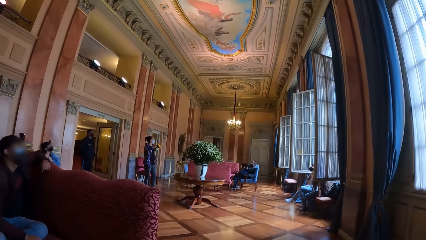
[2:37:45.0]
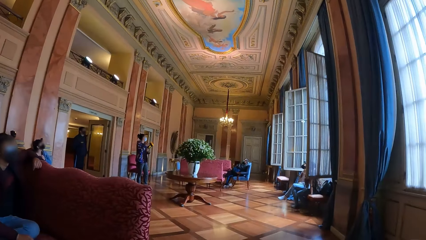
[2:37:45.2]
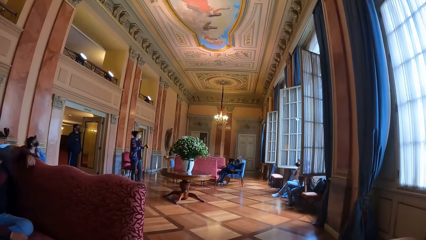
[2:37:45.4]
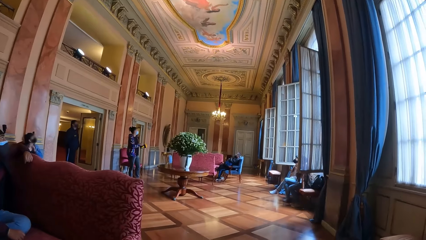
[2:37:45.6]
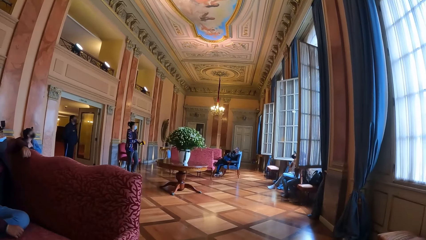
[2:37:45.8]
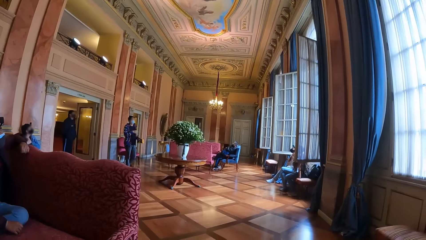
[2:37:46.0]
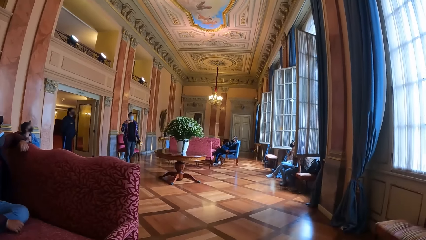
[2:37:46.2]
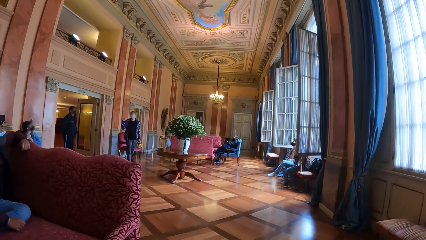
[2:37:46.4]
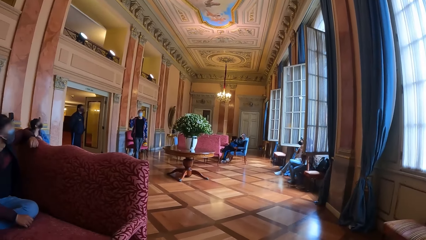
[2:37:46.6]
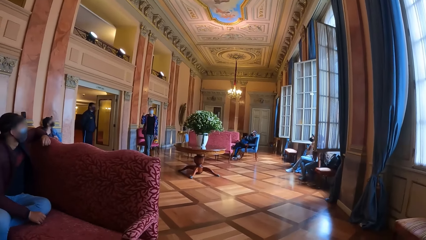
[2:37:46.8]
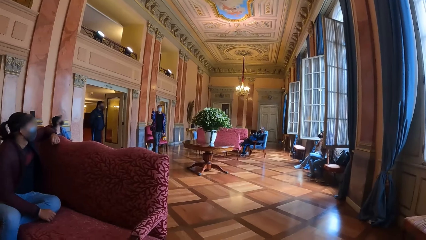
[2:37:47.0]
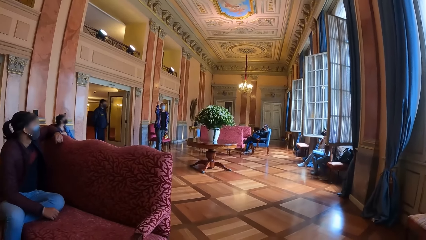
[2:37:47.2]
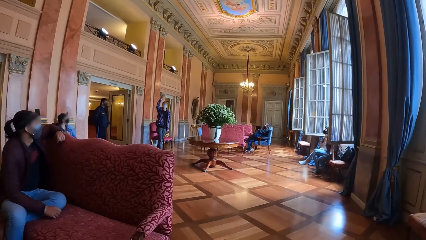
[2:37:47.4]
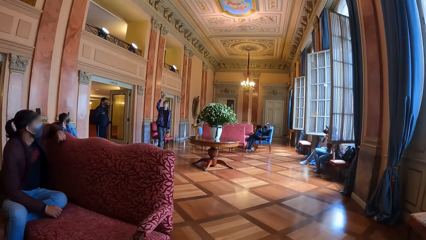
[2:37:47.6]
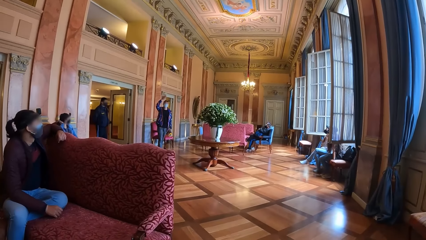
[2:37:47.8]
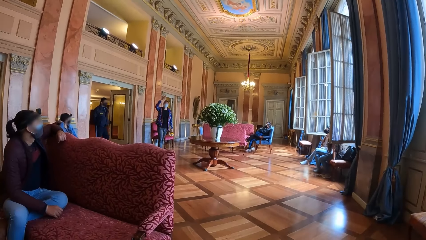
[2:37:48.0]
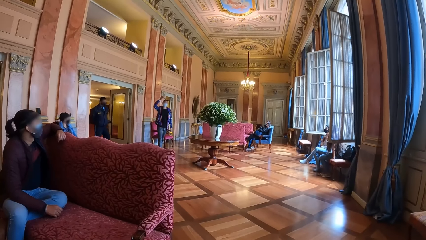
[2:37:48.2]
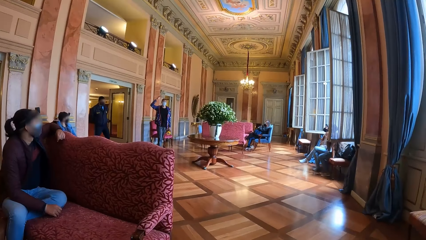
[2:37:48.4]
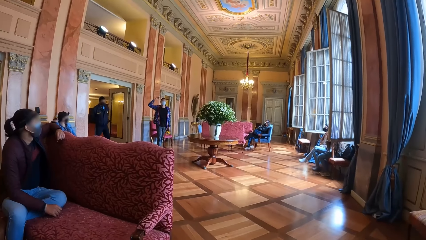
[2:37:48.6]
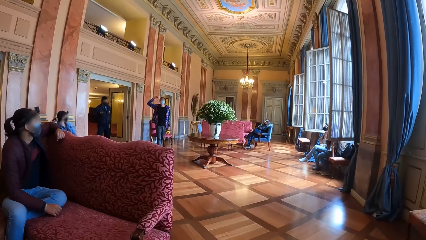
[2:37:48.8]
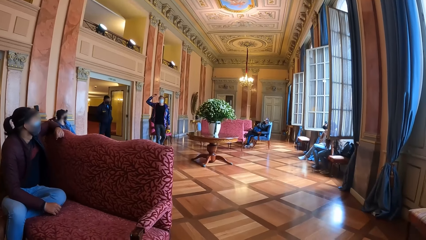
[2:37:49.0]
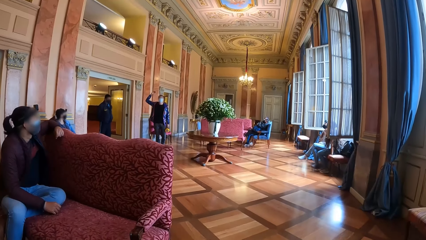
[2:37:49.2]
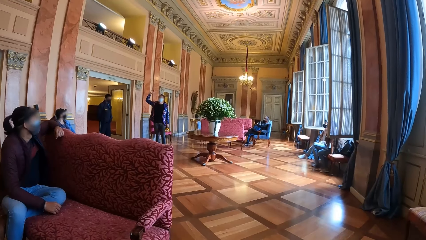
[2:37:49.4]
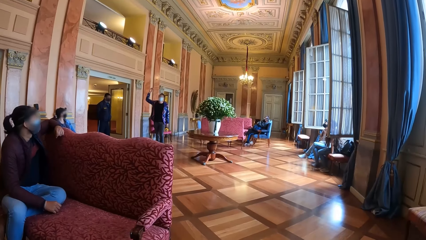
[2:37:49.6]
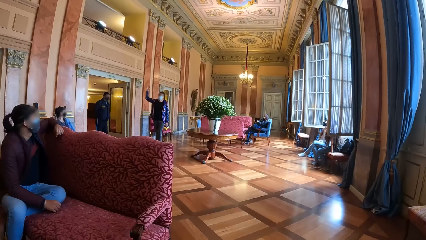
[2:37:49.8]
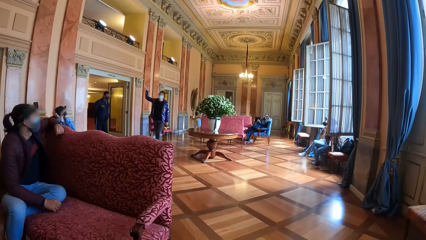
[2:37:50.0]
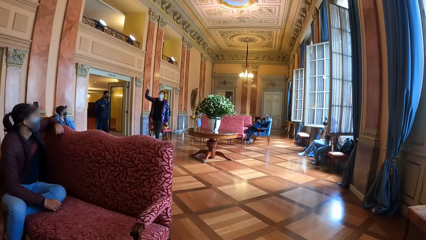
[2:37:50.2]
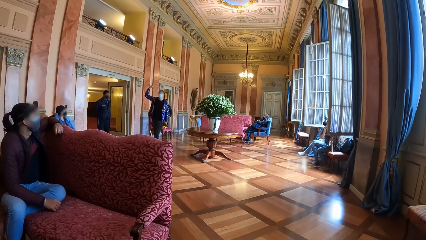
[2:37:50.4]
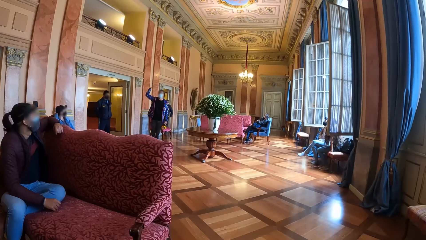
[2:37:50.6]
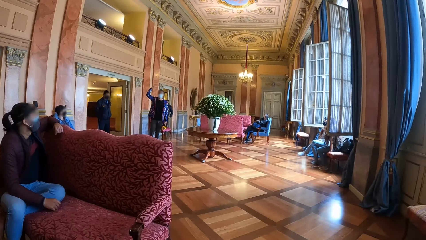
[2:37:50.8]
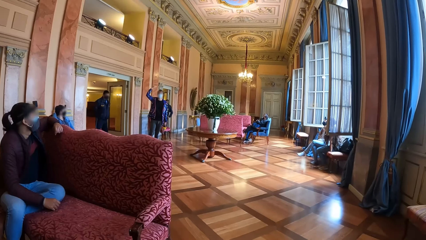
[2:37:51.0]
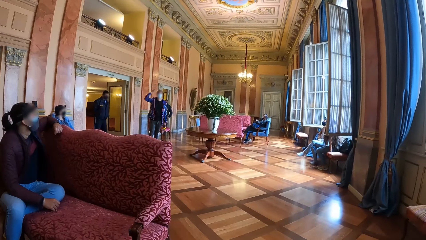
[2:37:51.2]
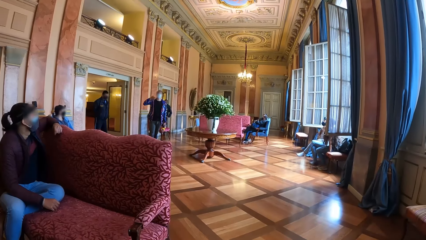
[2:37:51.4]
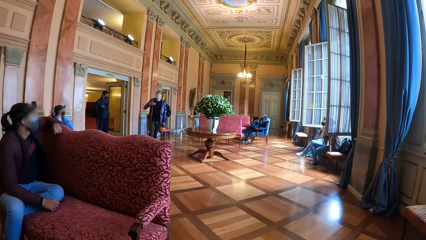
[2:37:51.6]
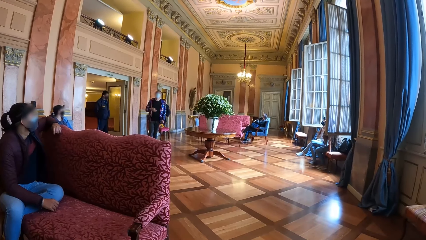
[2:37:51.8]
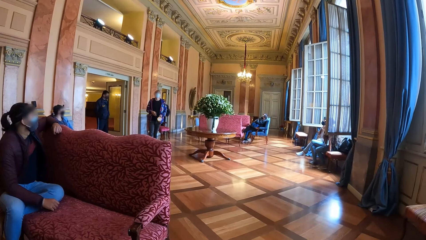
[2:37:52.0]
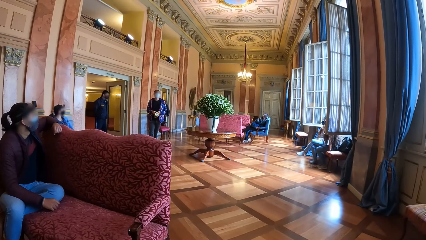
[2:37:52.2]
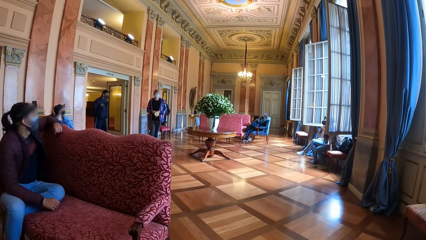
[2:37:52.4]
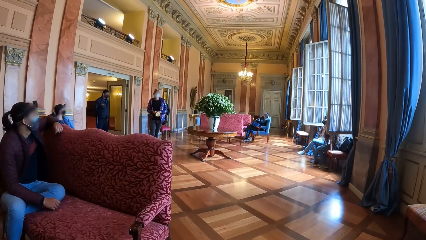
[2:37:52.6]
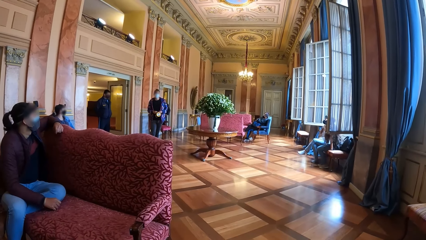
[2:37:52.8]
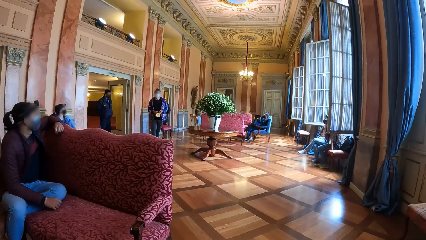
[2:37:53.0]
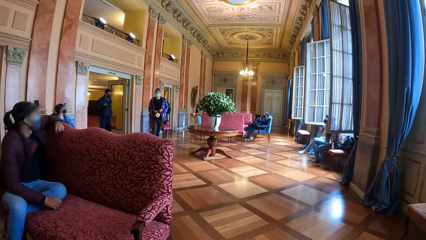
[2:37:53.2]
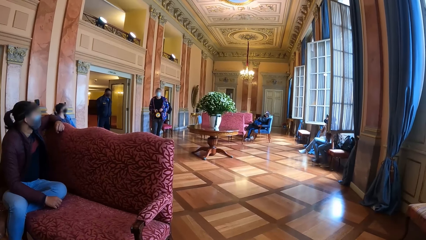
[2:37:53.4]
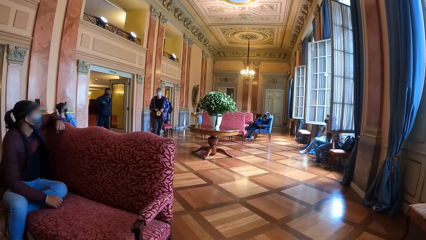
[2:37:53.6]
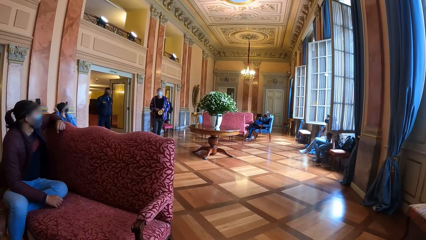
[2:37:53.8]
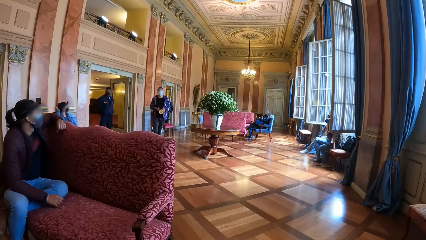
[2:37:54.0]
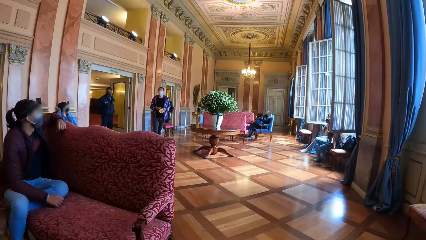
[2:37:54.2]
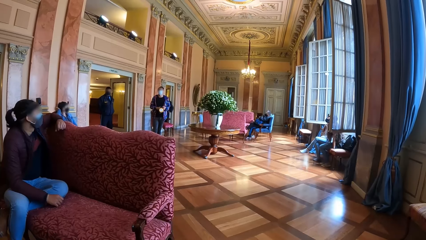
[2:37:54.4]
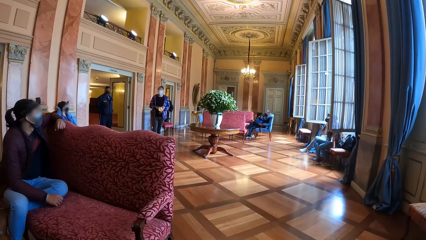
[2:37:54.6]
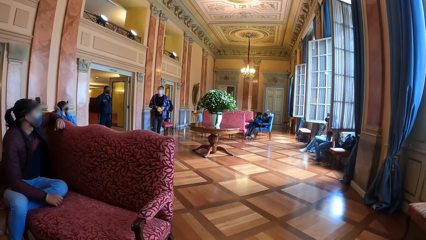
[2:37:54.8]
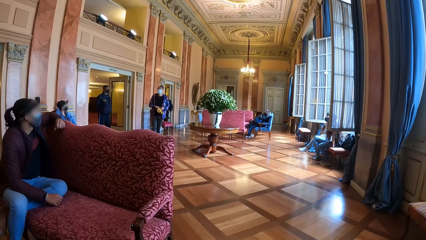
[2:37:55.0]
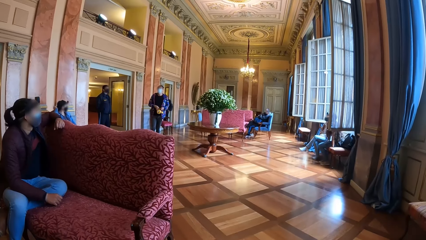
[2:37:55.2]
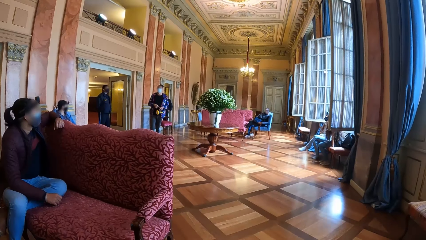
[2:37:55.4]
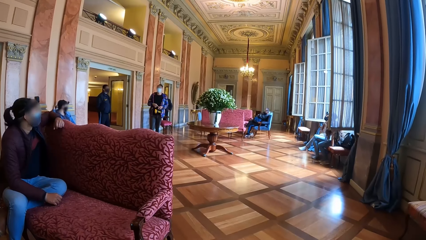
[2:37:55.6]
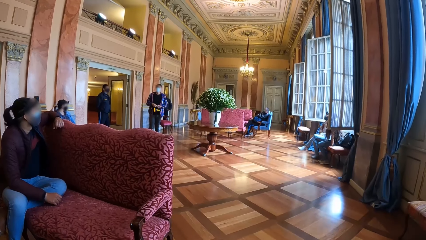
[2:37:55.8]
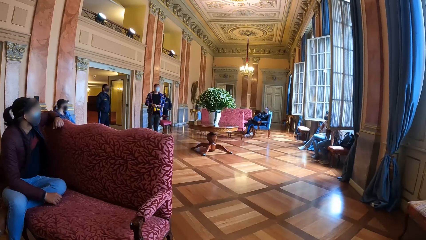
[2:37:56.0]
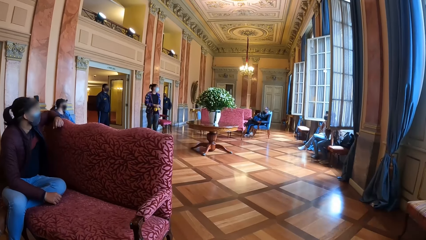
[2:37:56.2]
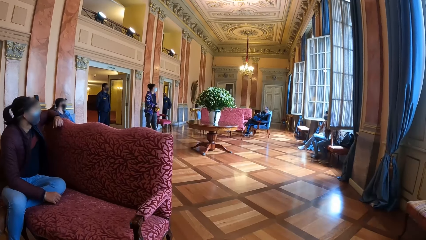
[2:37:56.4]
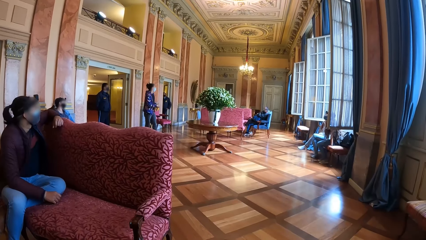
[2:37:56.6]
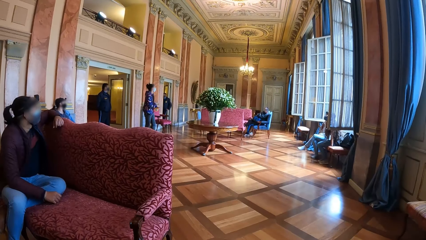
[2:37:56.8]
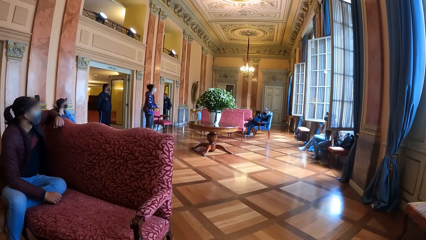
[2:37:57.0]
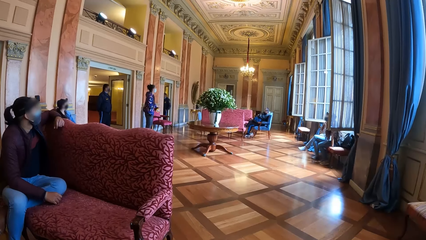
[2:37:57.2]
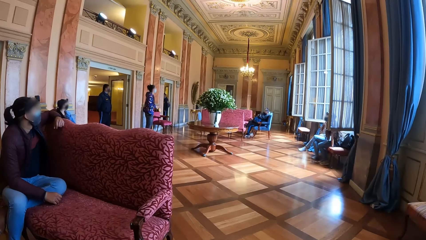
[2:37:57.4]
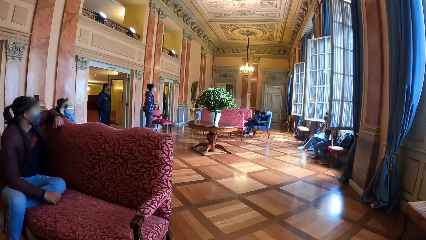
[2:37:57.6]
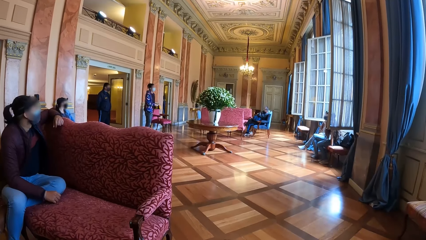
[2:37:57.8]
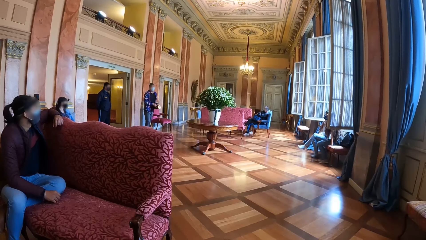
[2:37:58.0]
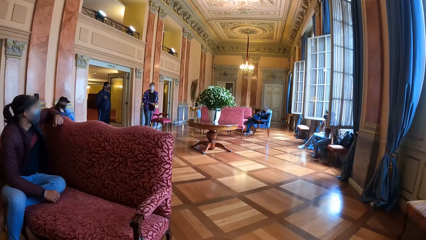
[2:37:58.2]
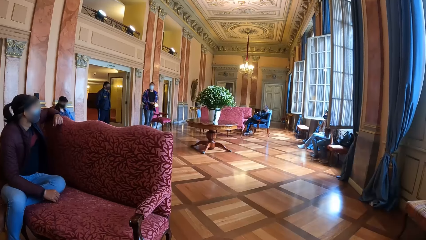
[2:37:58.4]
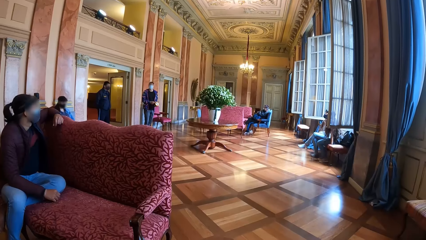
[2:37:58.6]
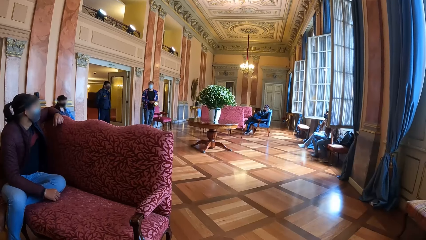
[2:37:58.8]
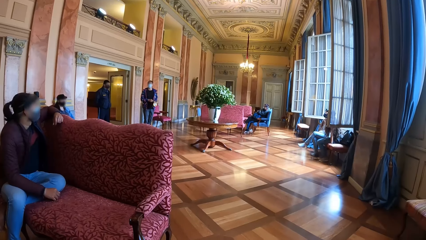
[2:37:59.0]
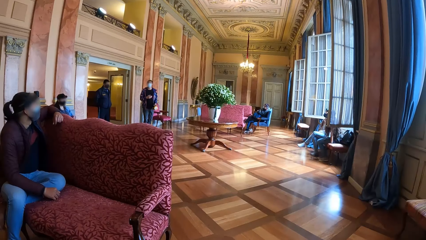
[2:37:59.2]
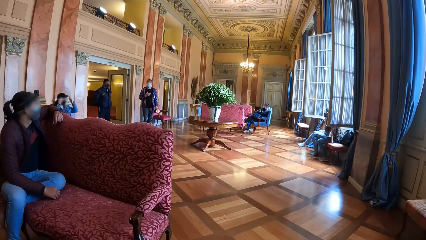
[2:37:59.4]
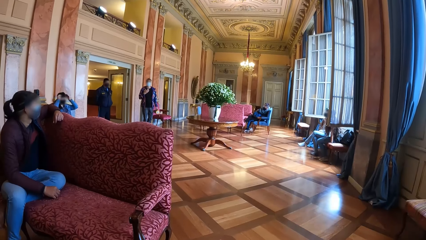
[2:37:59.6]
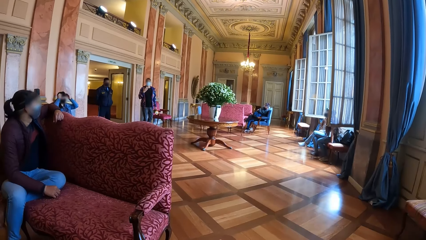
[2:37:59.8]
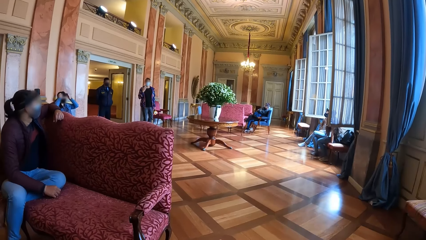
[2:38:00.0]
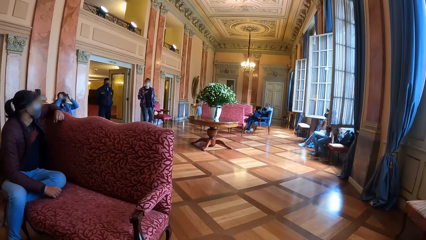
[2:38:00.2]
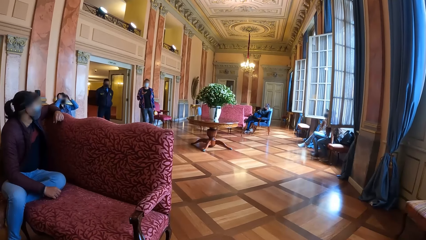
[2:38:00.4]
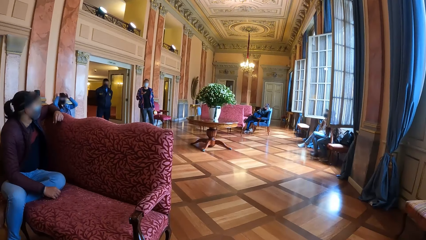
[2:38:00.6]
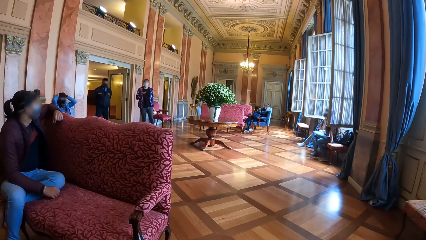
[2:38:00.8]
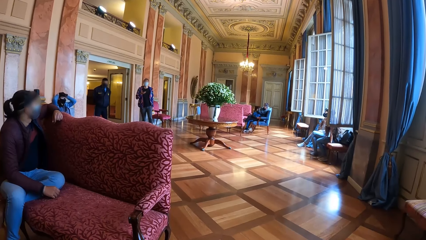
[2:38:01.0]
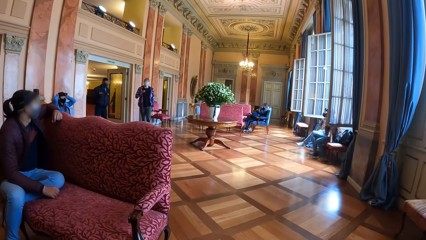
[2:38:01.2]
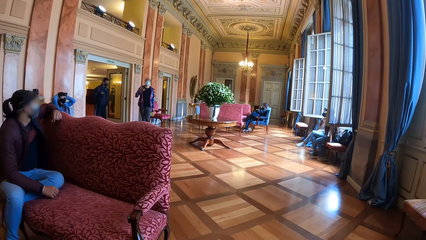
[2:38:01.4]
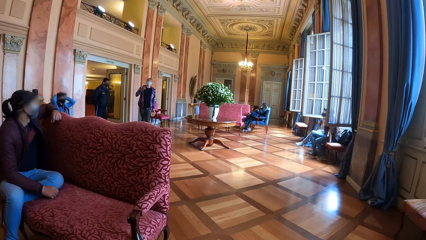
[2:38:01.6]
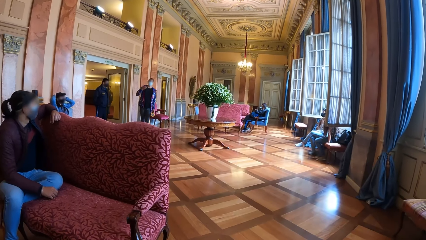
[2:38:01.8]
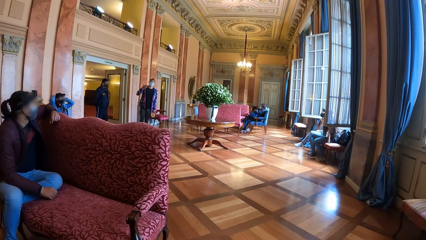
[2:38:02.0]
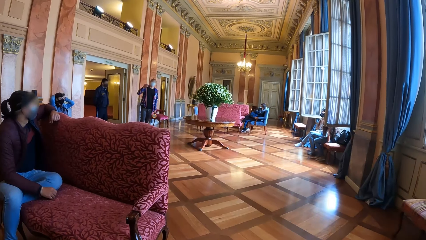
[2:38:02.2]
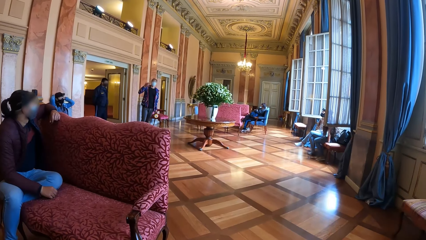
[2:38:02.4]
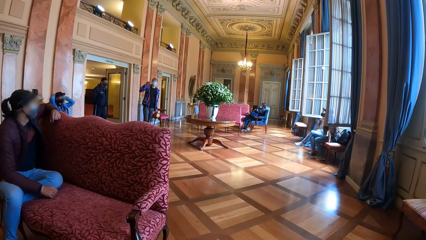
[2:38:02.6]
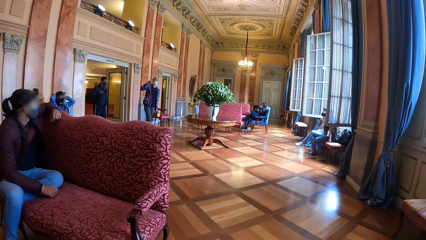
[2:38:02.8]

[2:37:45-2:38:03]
The man raises a torchlight up in his left hand. He raises his right hand up. The camera wearer looks at a person talking. The man passes the torchlight in his left hand to his right hand. He passes the torchlight in his right hand to his left hand. Another man adjusts a camera on his head with both hands.
